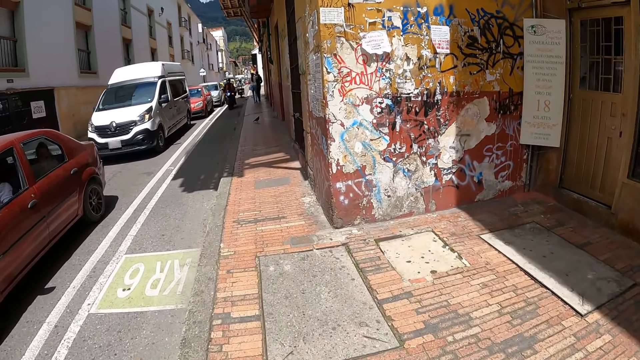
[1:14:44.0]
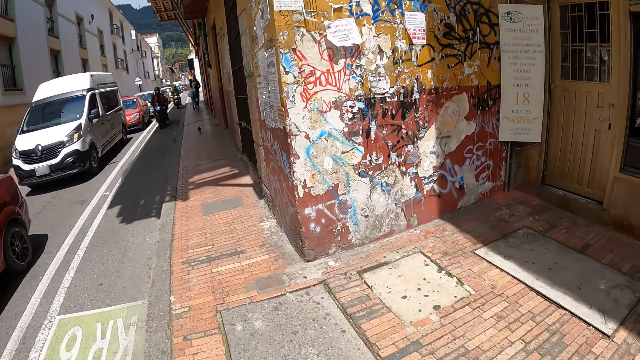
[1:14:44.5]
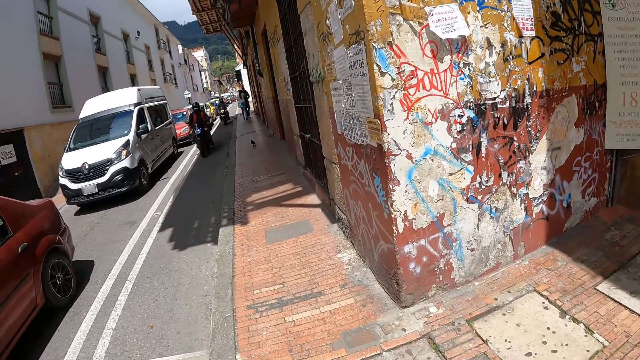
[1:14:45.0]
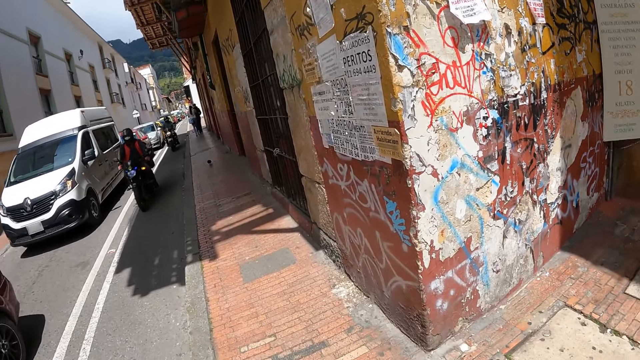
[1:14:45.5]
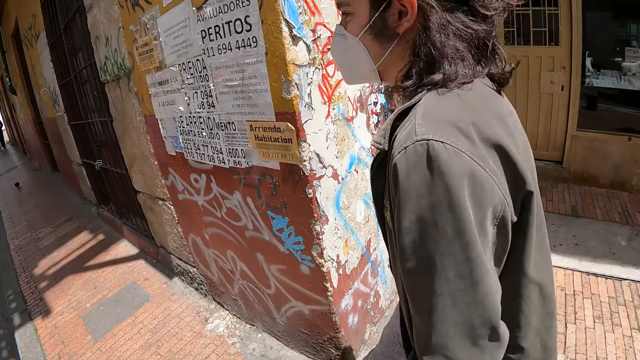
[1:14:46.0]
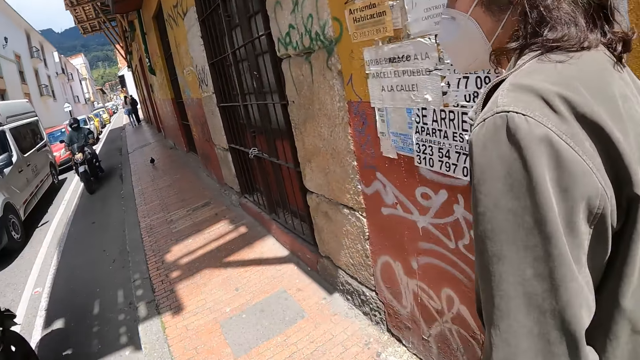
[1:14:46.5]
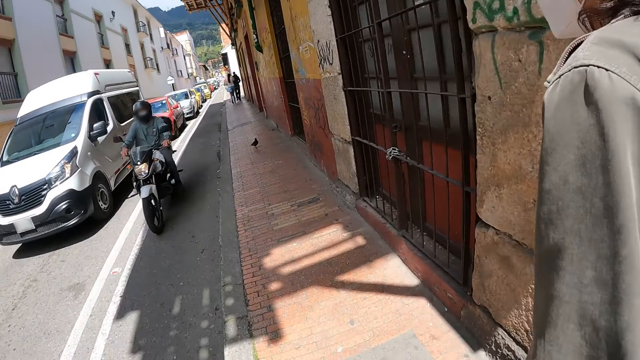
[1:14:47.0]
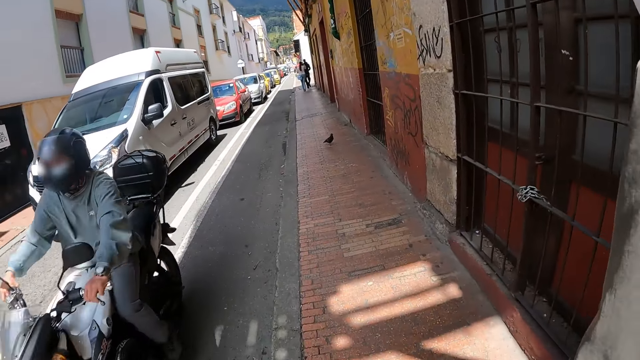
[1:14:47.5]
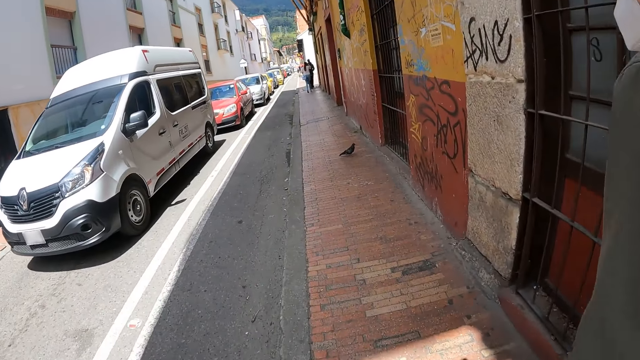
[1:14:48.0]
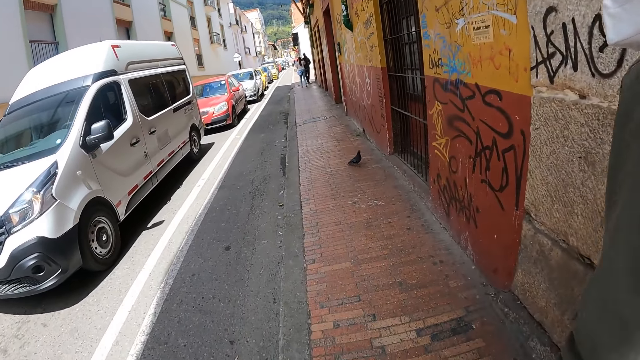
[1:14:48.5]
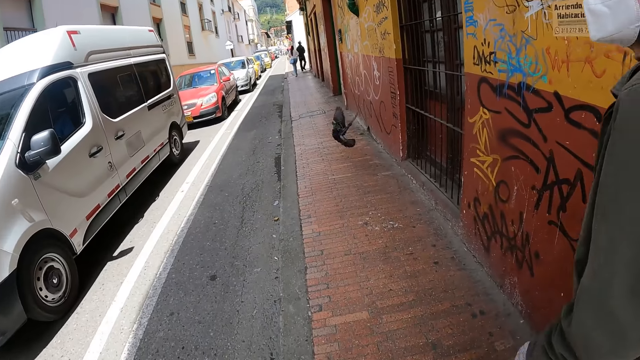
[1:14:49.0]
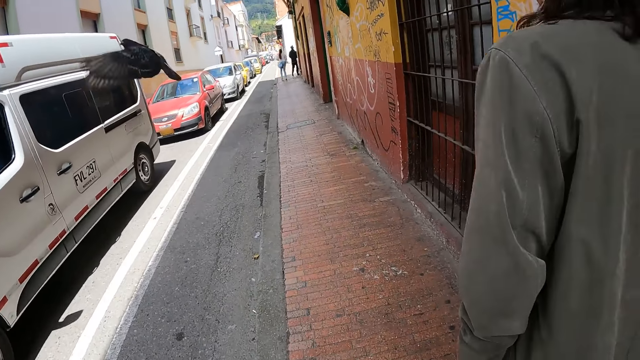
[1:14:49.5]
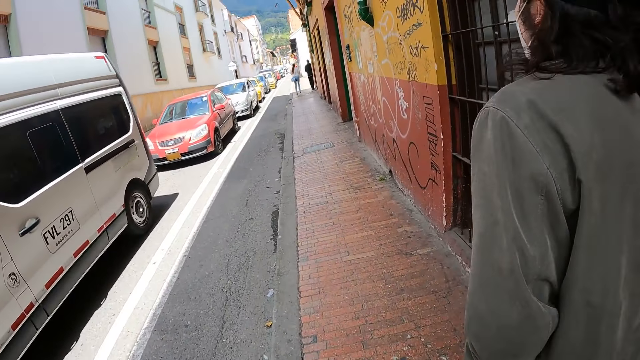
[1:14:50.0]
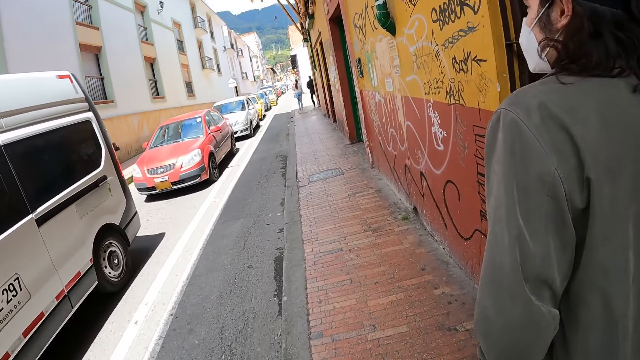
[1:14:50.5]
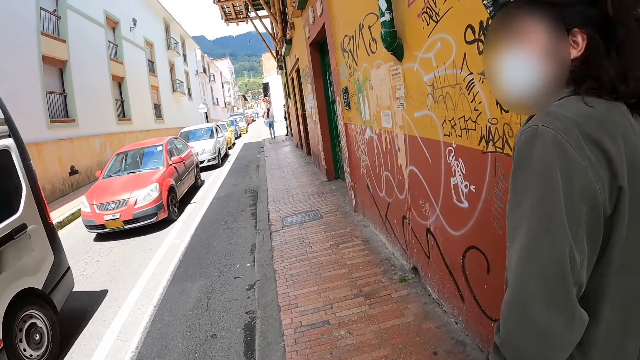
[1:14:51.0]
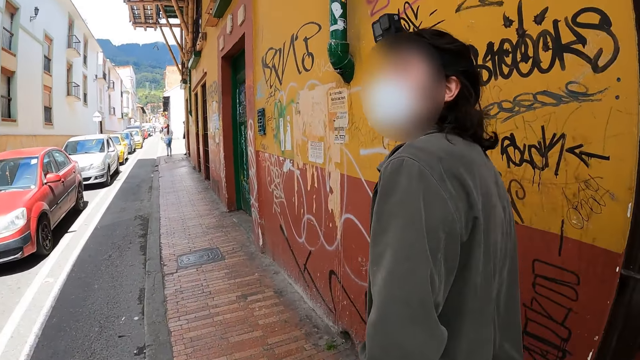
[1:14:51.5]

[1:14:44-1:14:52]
A man walks along the pavement.

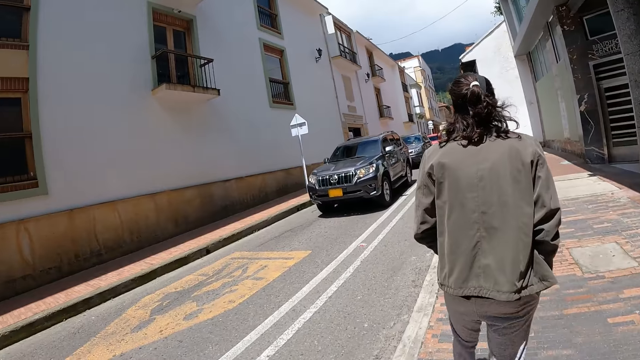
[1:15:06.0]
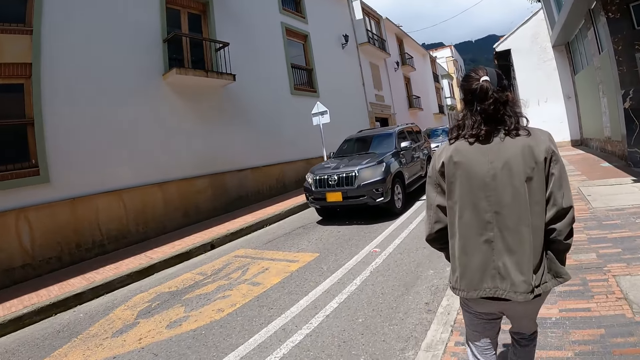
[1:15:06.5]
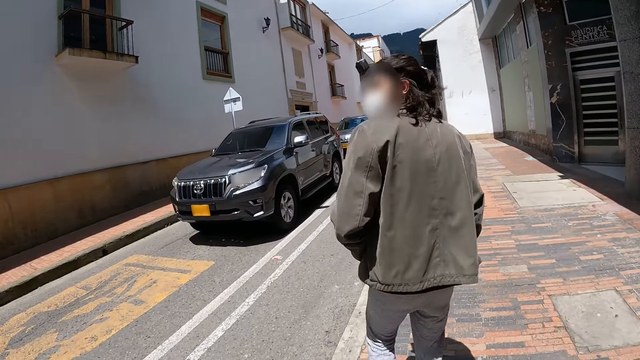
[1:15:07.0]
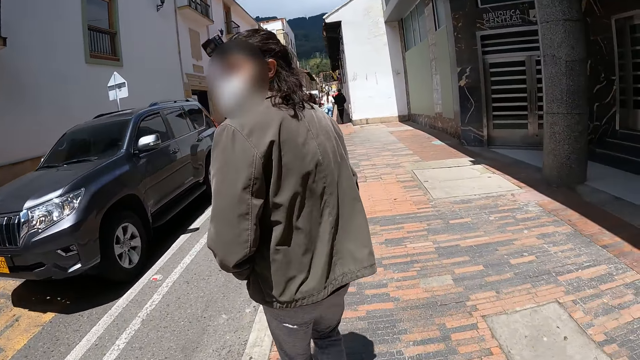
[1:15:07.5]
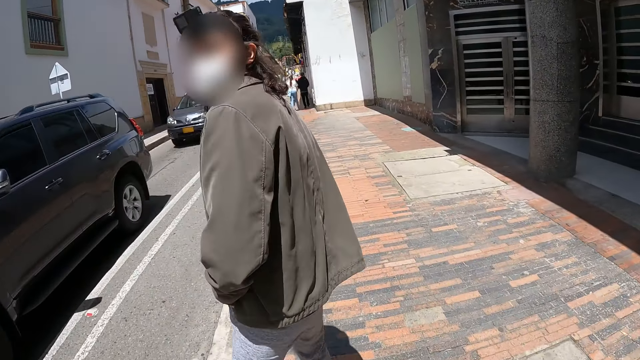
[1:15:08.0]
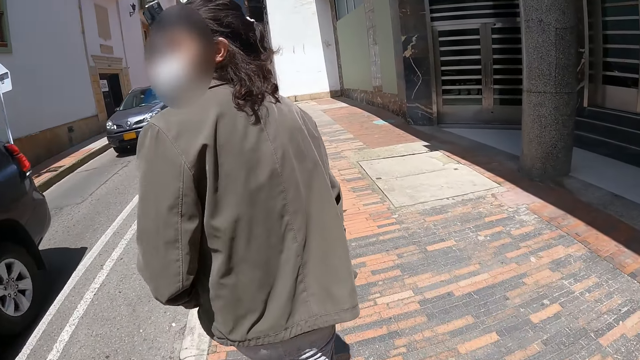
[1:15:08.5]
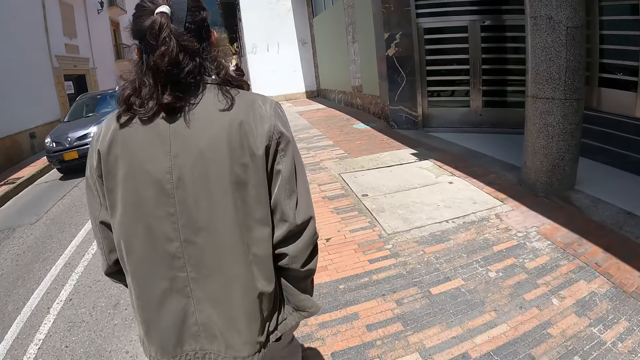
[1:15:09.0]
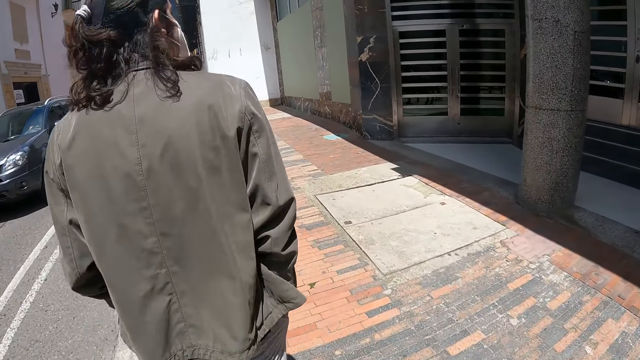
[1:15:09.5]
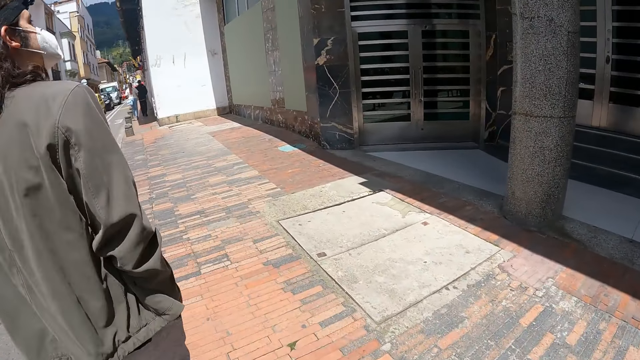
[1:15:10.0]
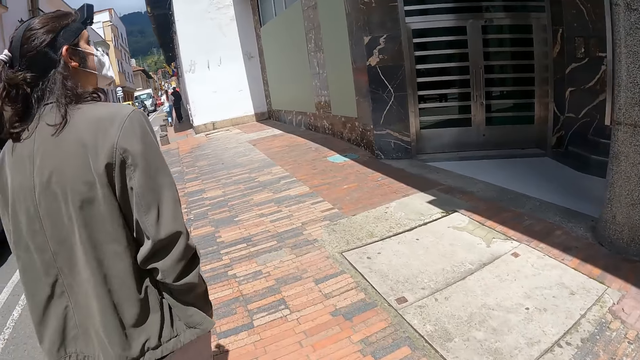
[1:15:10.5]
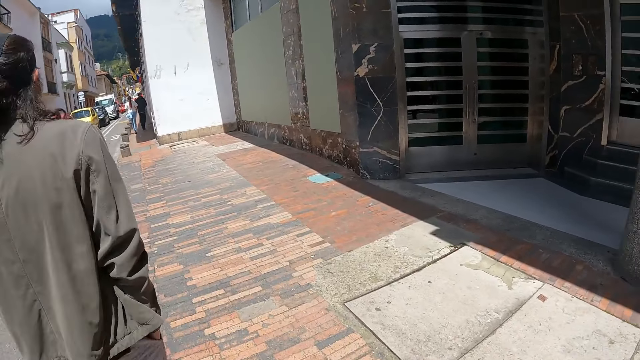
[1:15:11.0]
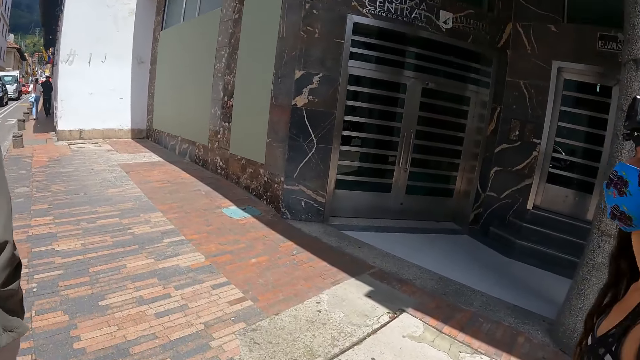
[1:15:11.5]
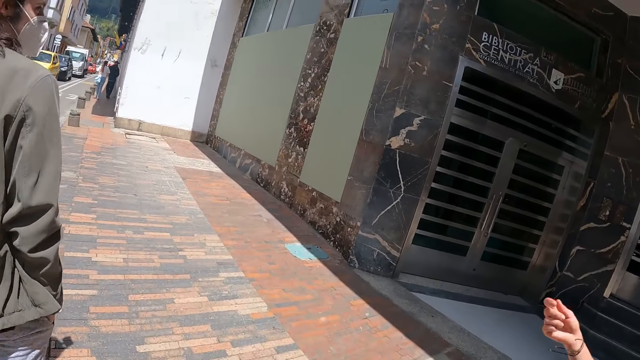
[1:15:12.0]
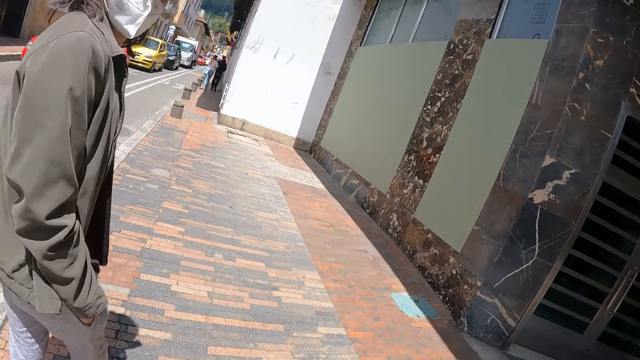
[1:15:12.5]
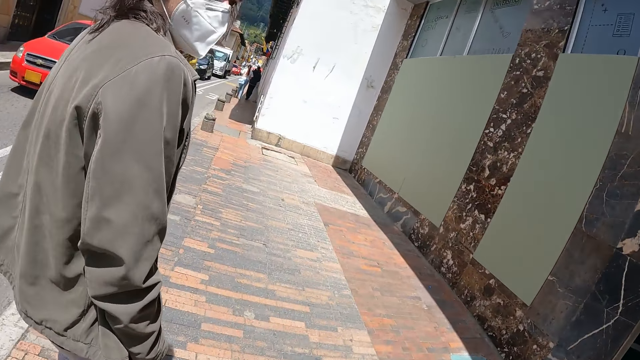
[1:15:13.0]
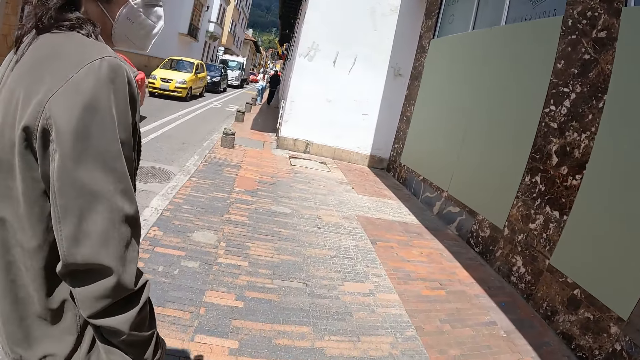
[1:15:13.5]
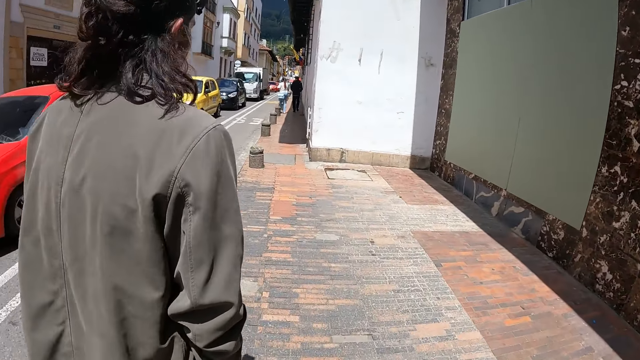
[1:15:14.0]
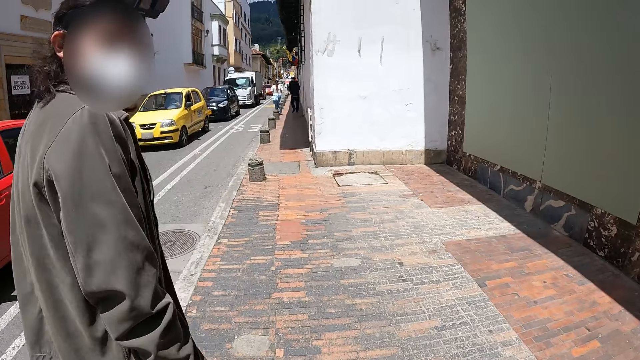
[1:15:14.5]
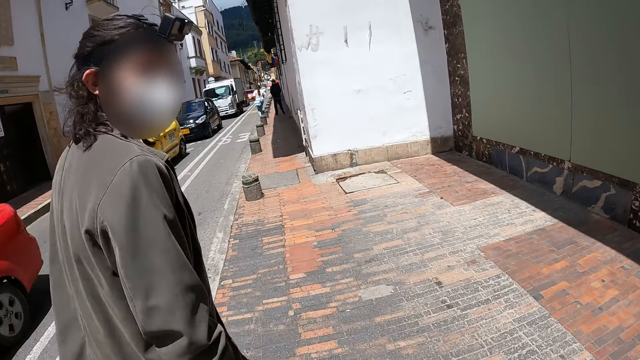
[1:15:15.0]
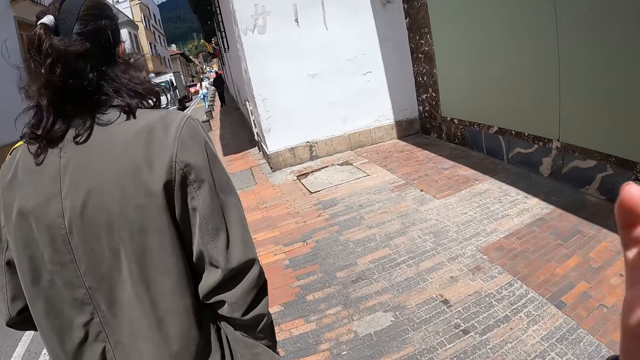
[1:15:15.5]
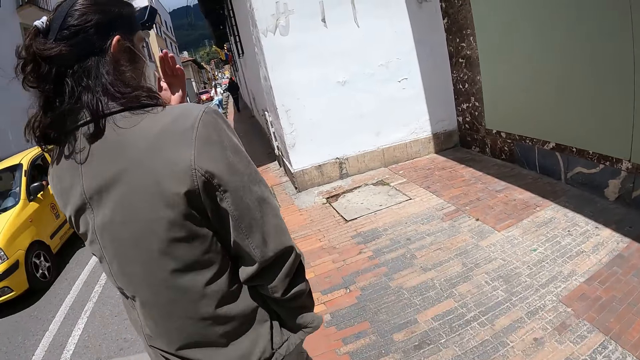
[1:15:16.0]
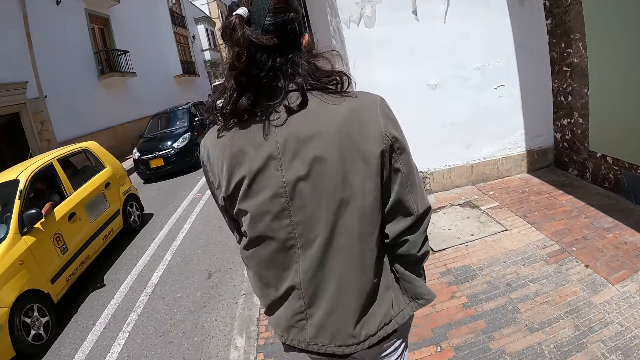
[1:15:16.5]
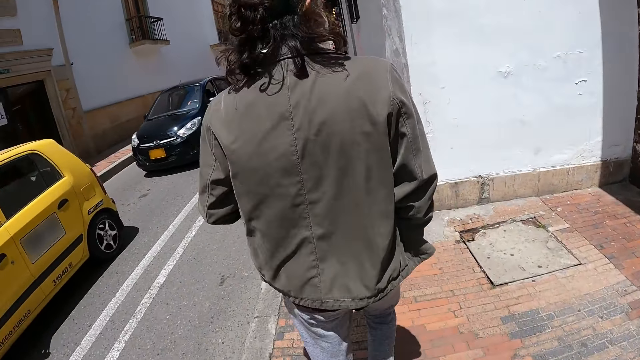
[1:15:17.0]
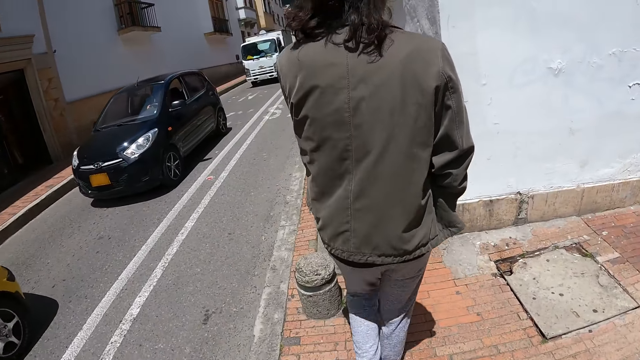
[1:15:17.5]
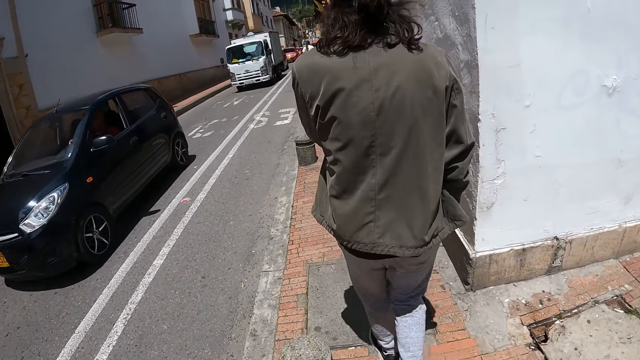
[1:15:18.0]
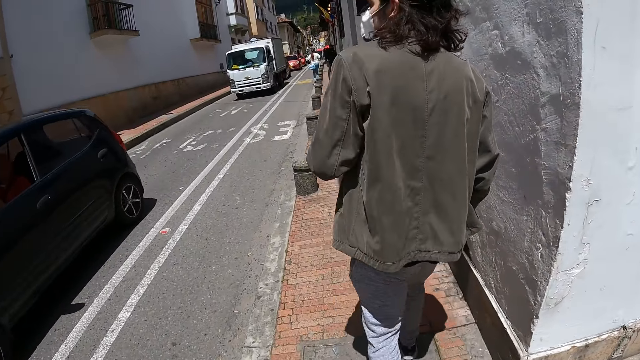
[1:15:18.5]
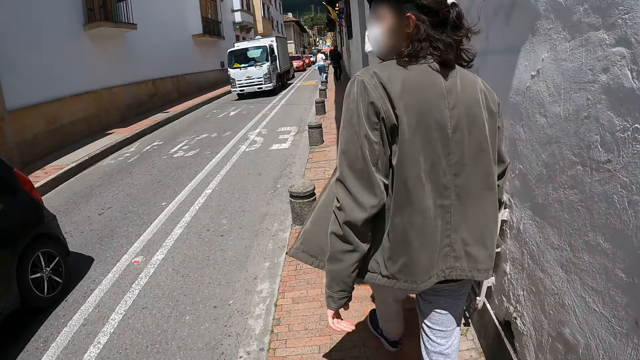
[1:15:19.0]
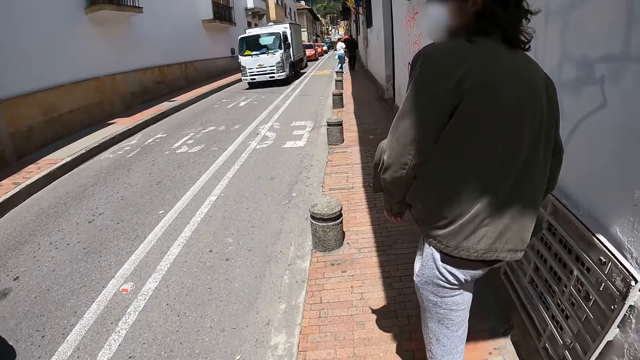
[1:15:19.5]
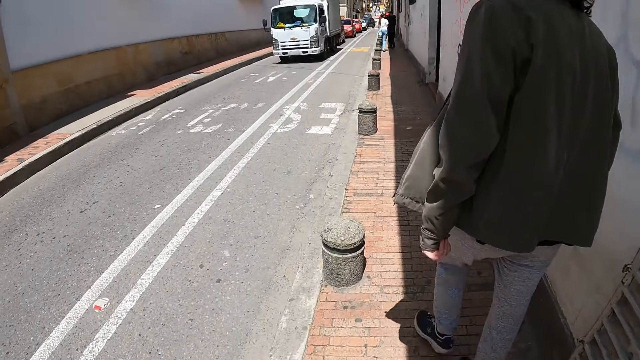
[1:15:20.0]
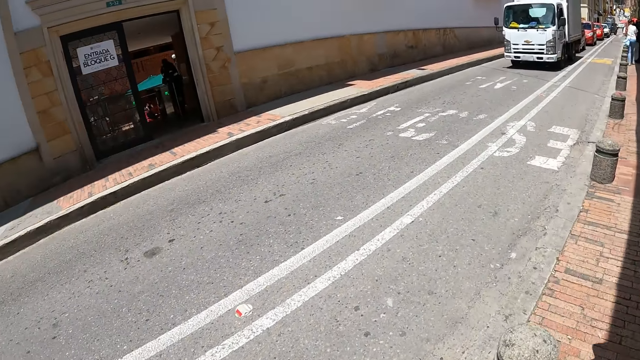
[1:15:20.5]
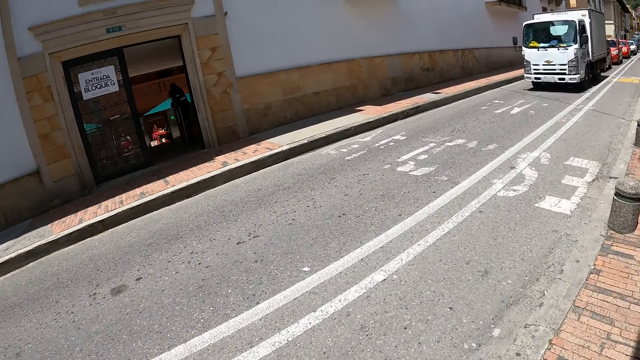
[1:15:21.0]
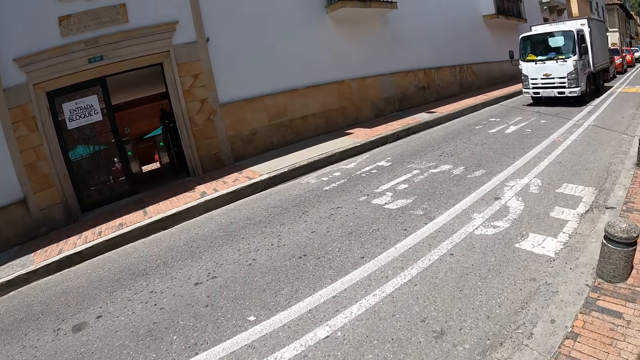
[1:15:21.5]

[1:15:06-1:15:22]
A male looks at the camera wearer. The male walks along the pavement. The male looks at the camera wearer. The camera wearer does hand movement. They walk along the pavement.
